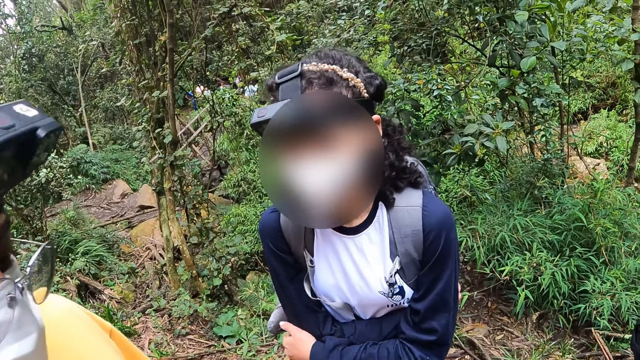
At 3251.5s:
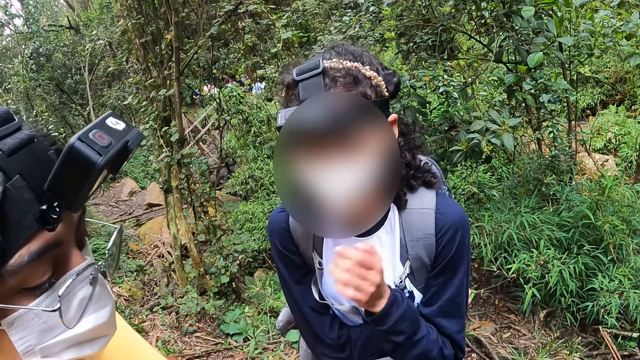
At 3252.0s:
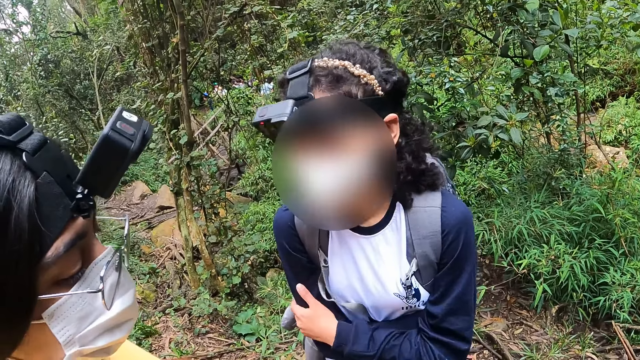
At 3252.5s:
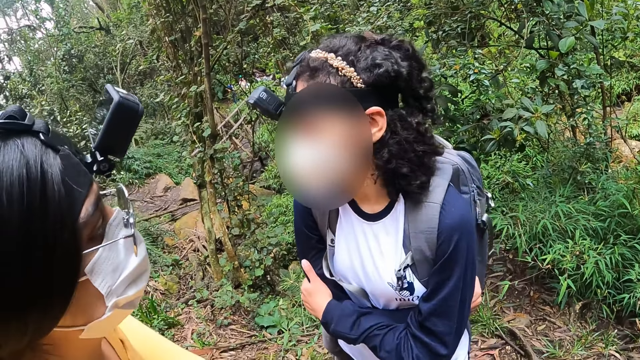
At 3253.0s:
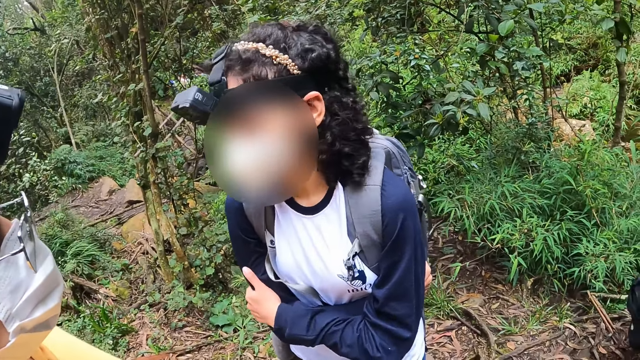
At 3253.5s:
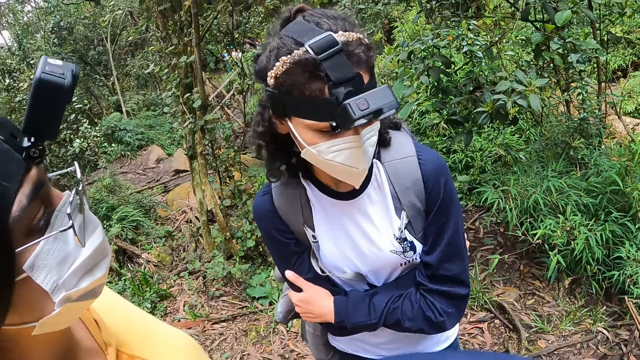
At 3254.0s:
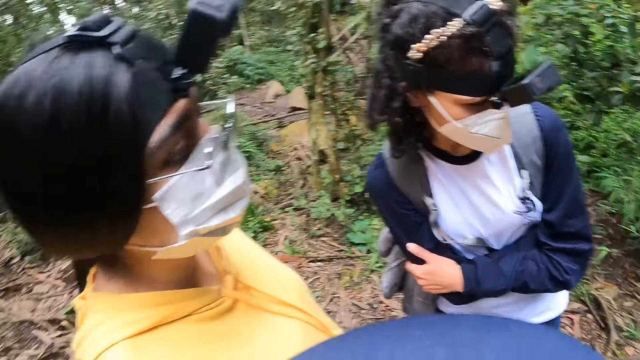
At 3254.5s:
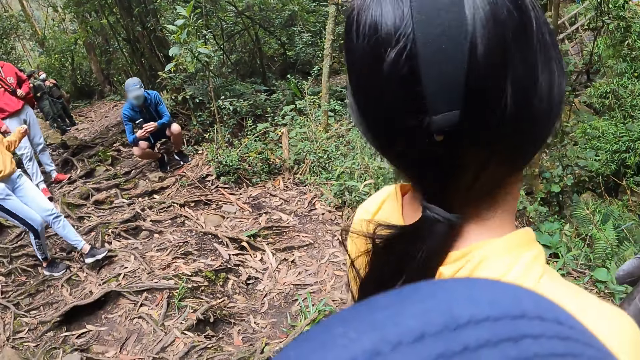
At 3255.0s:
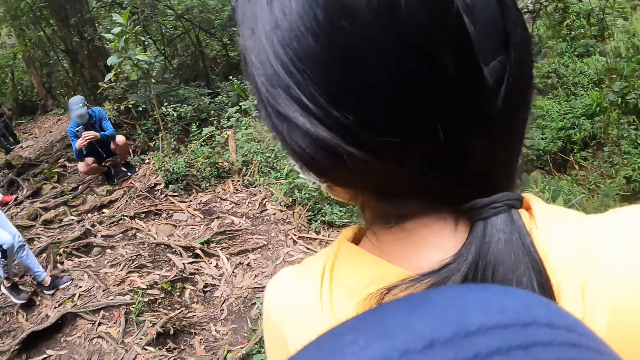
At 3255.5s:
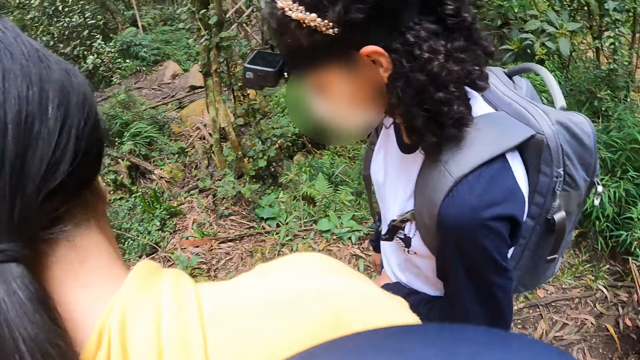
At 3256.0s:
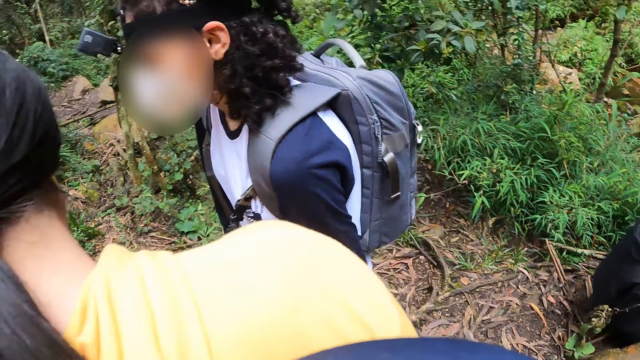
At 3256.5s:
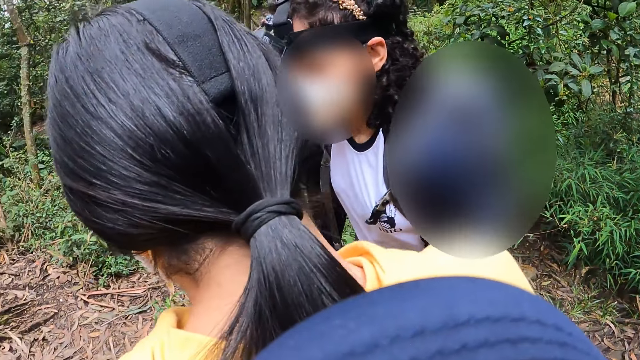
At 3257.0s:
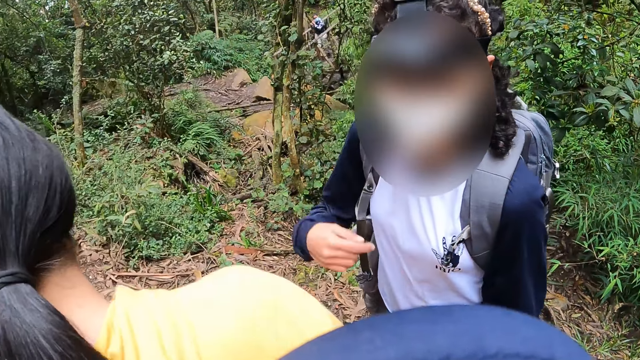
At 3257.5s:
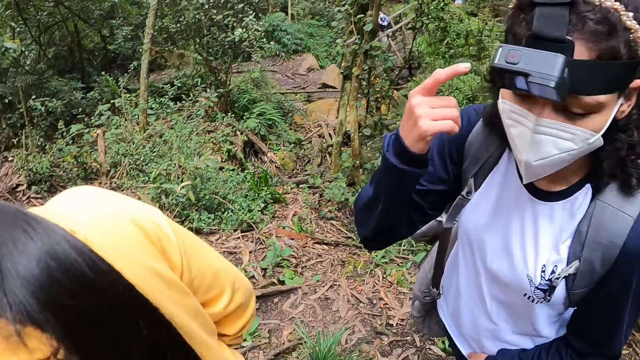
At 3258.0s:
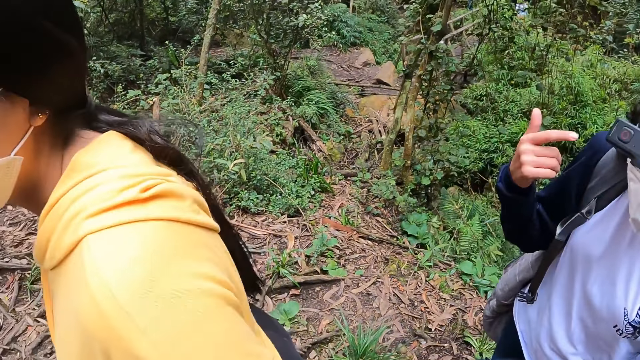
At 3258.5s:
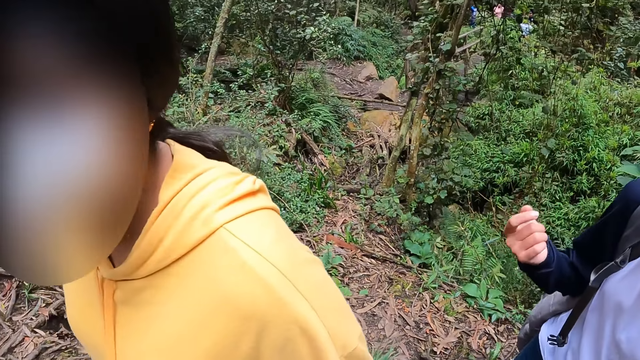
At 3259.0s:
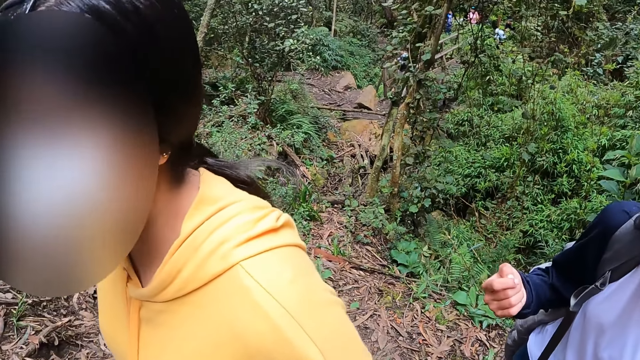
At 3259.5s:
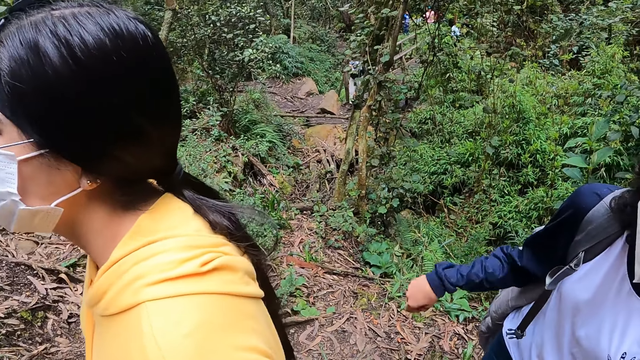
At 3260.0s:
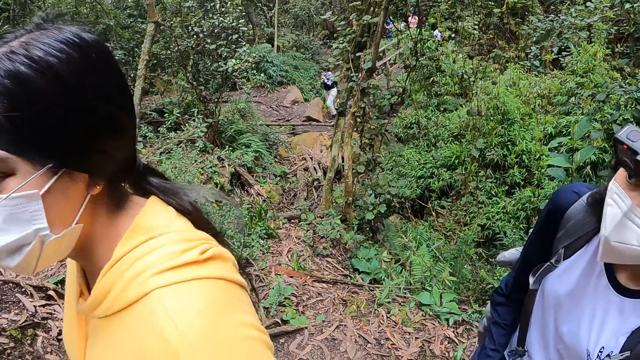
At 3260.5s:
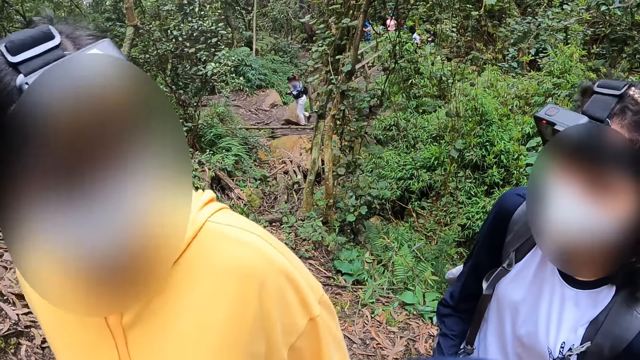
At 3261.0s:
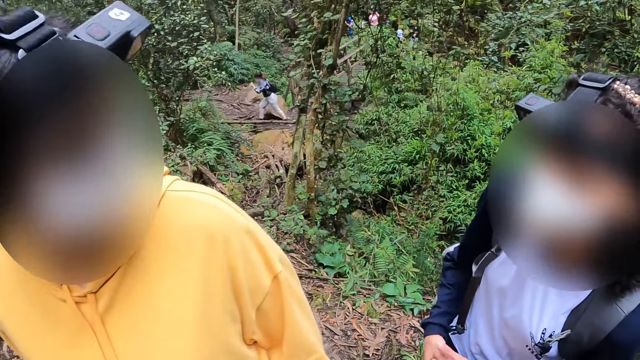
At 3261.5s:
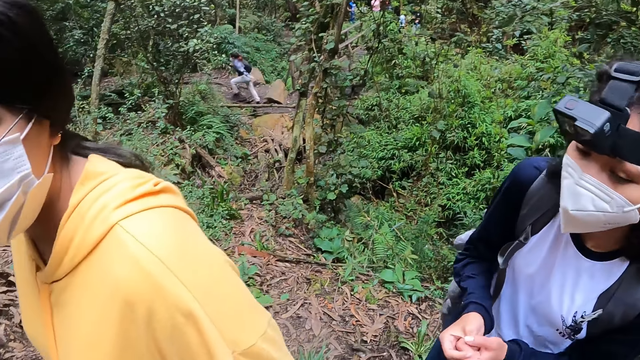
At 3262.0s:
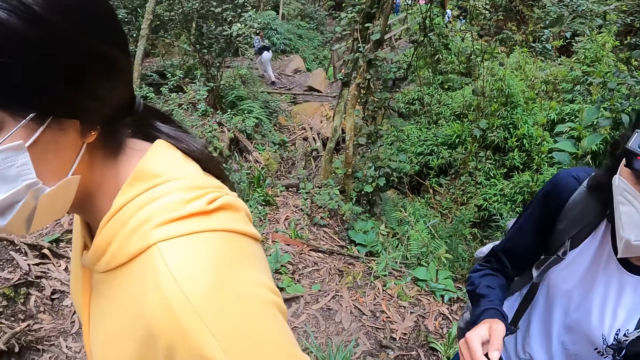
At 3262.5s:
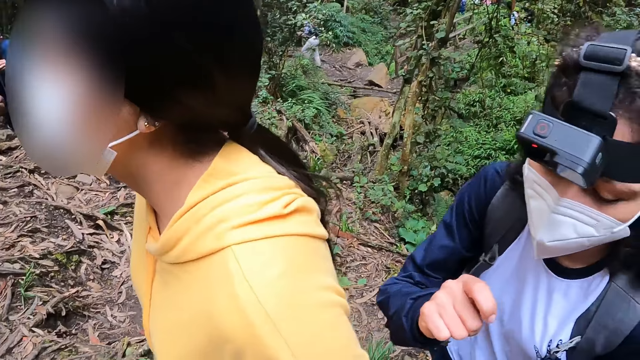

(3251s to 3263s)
A man operates a phone with both hands.

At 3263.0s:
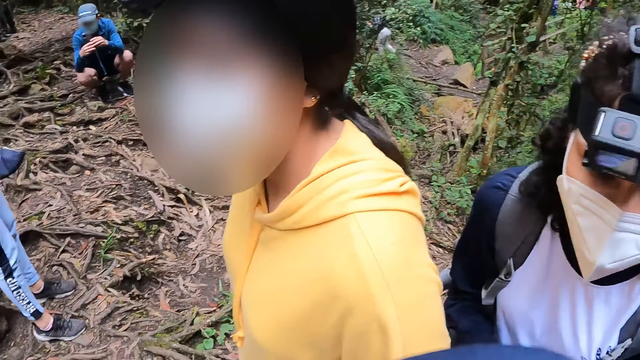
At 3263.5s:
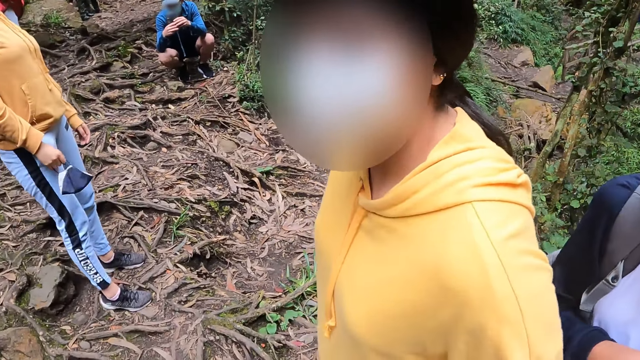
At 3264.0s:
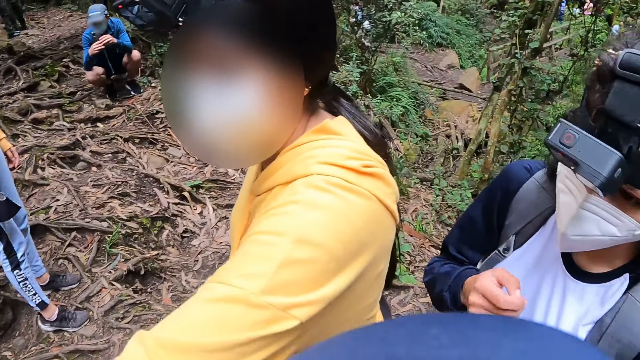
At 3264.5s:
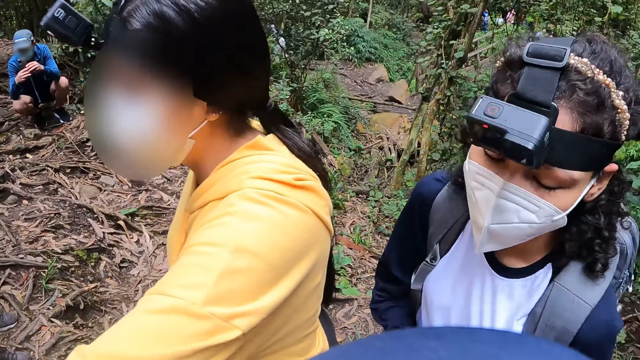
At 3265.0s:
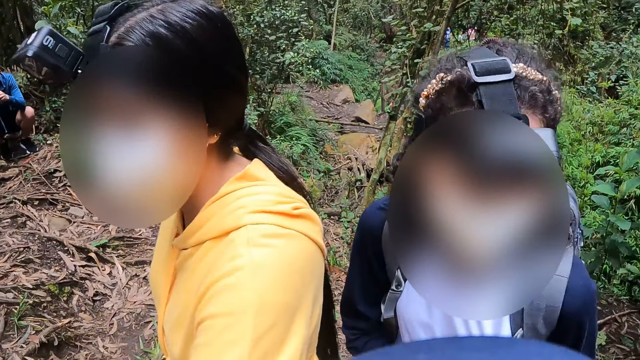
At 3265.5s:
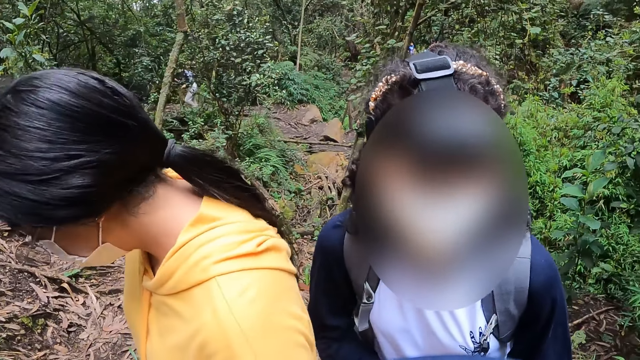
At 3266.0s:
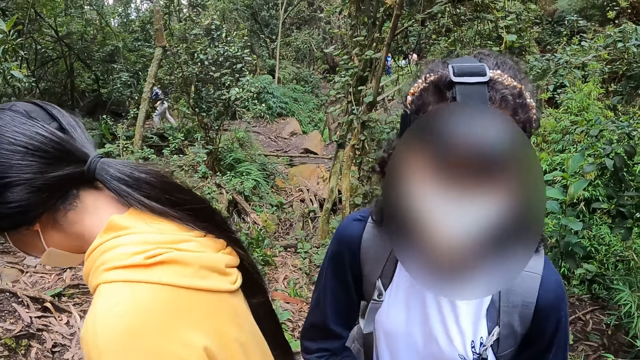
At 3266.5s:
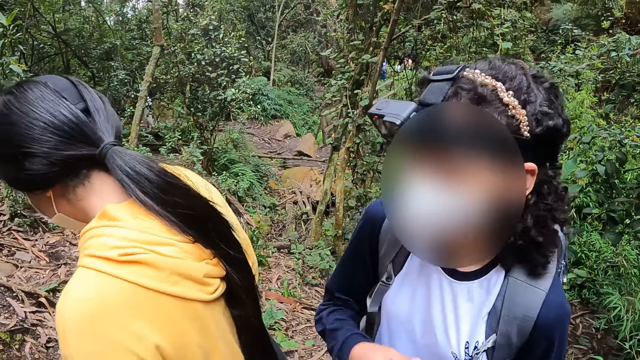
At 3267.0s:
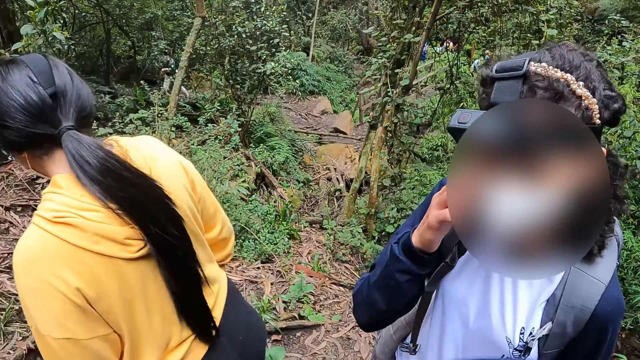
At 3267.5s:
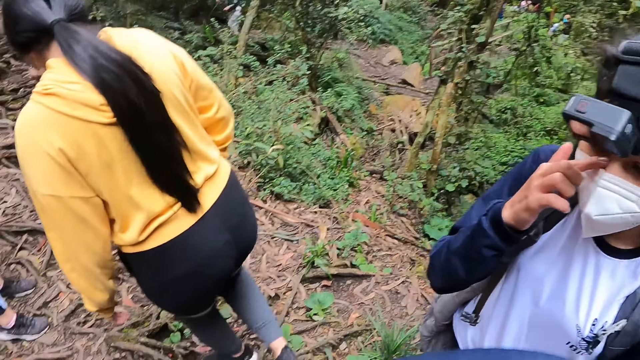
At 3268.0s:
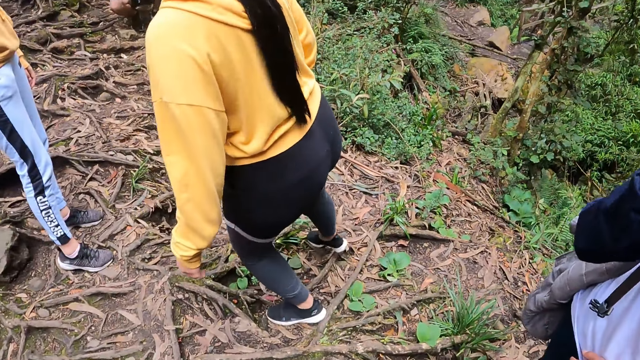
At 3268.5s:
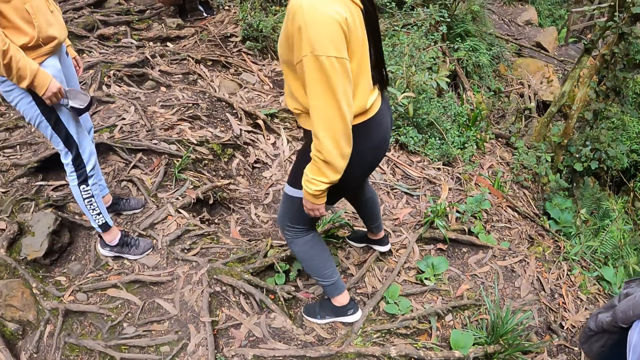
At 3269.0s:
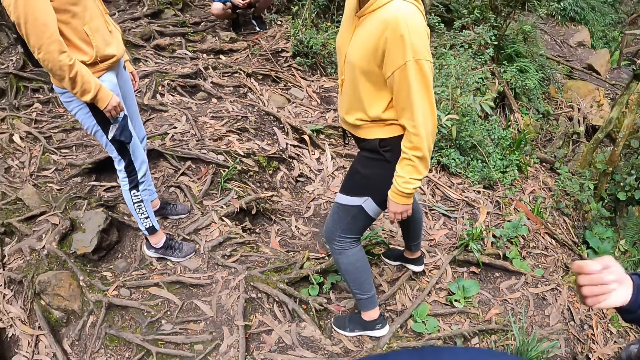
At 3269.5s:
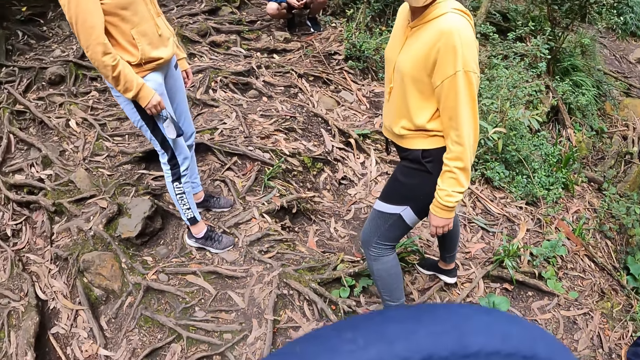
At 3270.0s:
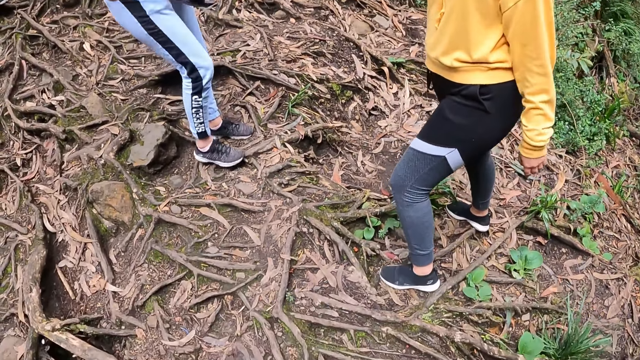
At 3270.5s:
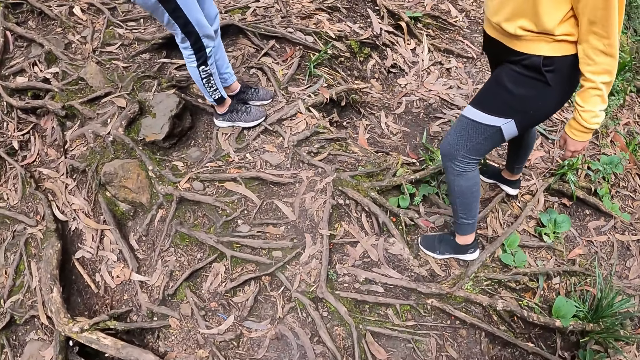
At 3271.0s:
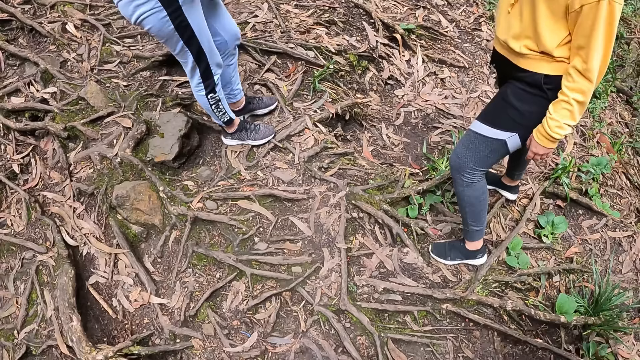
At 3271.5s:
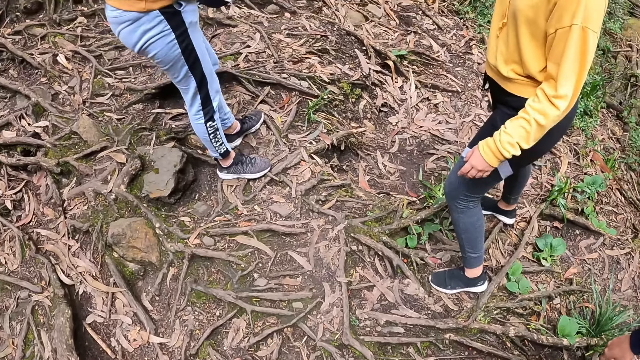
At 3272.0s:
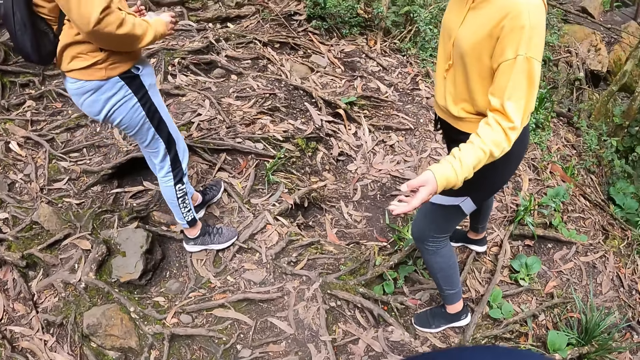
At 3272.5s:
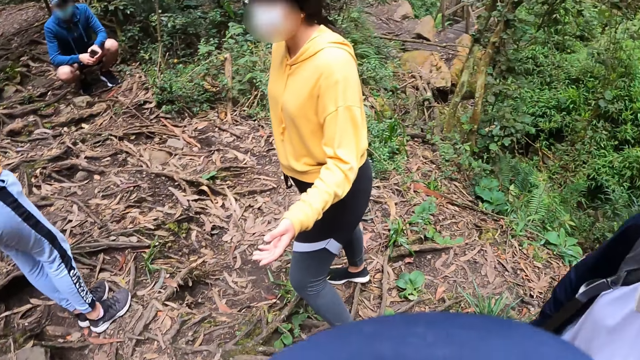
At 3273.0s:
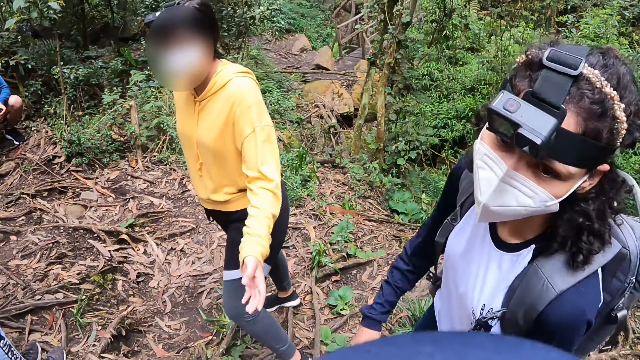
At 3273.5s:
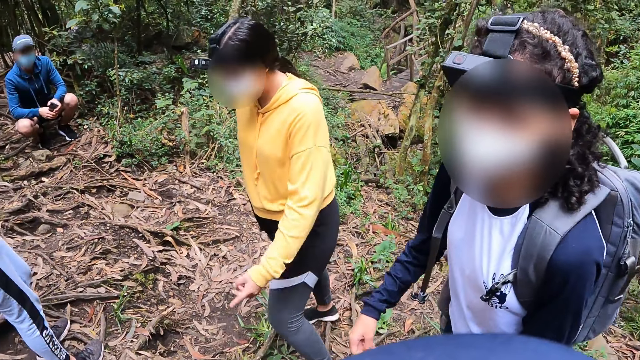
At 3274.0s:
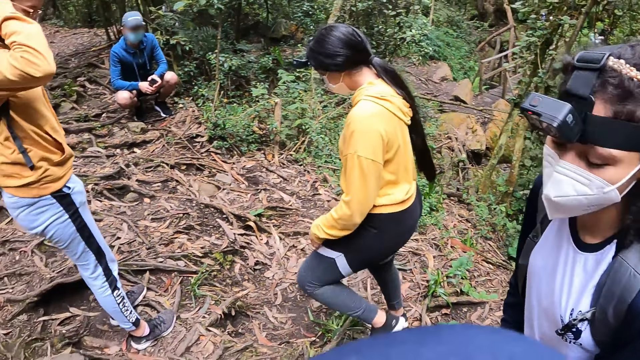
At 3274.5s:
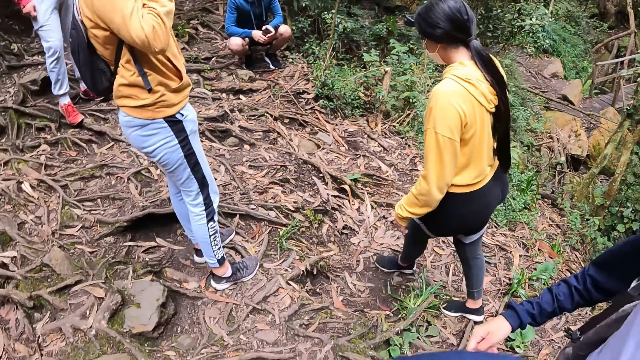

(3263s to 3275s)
The camera wearer walks in the woods with a woman and another woman.
